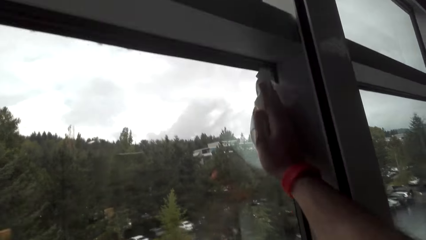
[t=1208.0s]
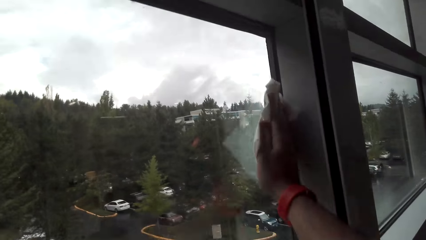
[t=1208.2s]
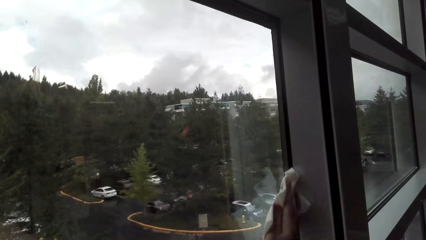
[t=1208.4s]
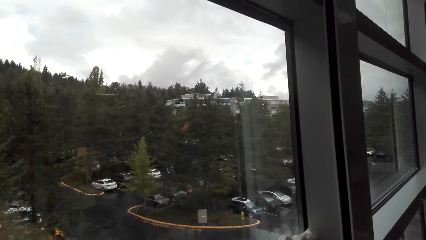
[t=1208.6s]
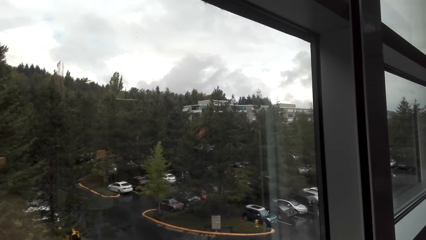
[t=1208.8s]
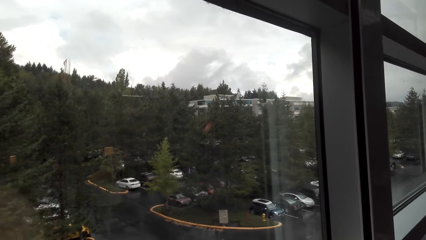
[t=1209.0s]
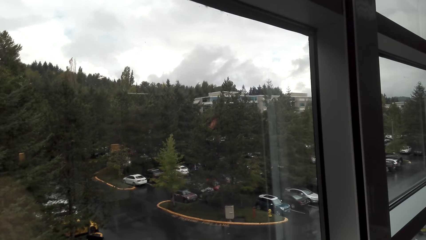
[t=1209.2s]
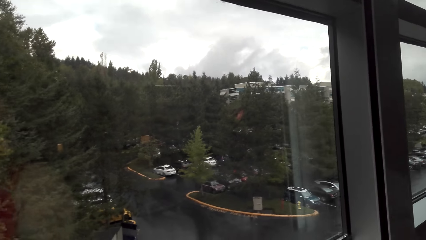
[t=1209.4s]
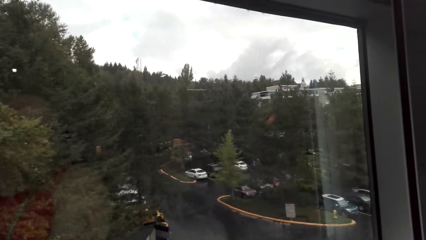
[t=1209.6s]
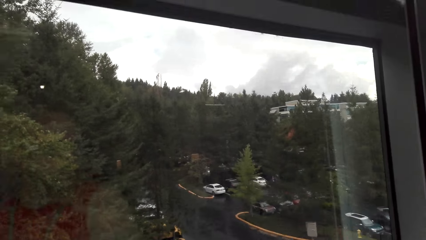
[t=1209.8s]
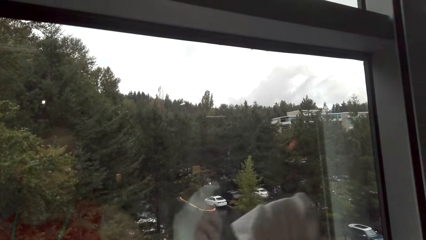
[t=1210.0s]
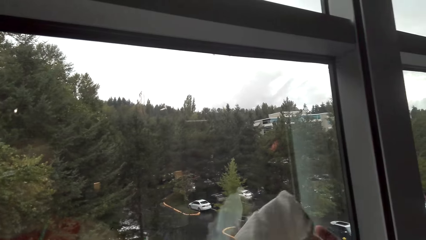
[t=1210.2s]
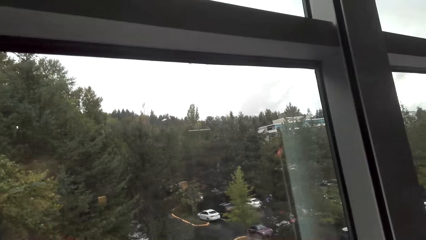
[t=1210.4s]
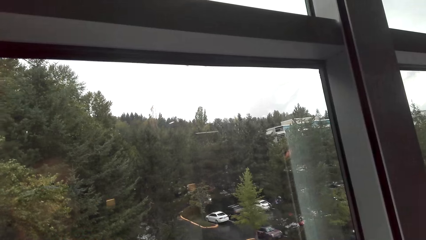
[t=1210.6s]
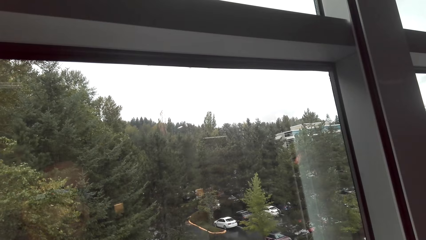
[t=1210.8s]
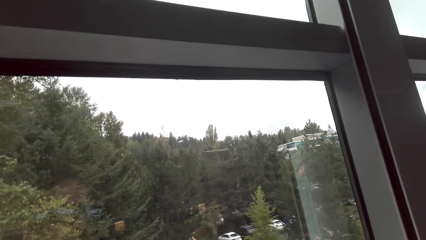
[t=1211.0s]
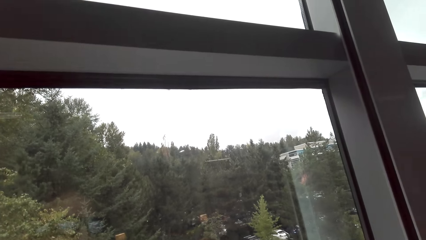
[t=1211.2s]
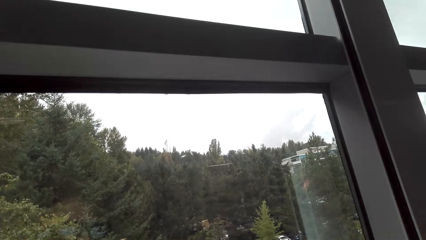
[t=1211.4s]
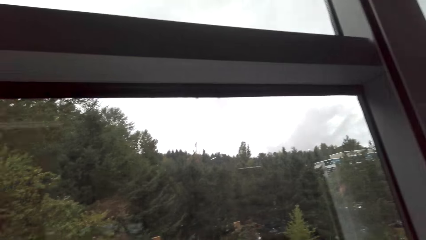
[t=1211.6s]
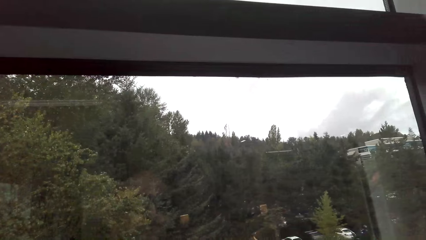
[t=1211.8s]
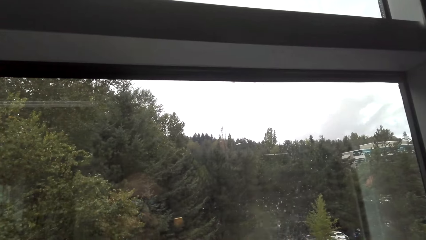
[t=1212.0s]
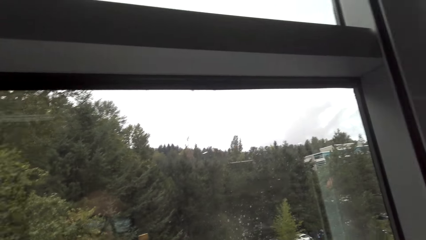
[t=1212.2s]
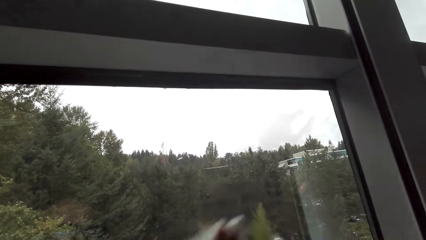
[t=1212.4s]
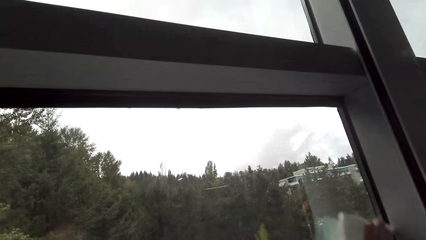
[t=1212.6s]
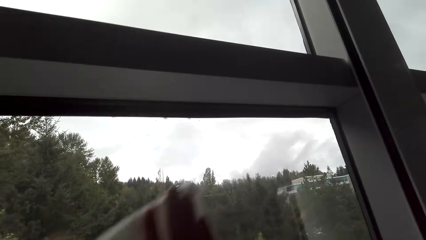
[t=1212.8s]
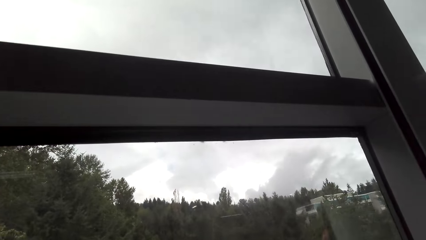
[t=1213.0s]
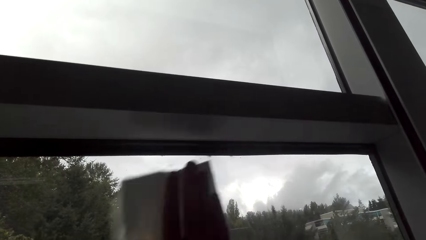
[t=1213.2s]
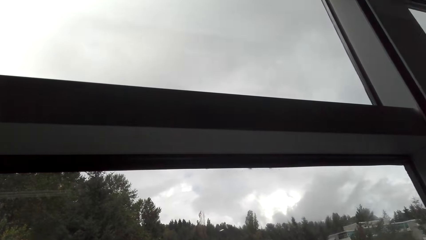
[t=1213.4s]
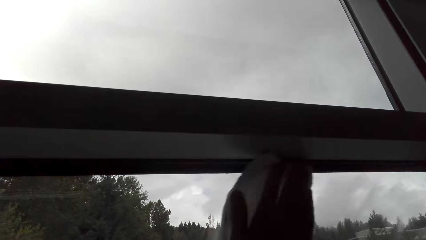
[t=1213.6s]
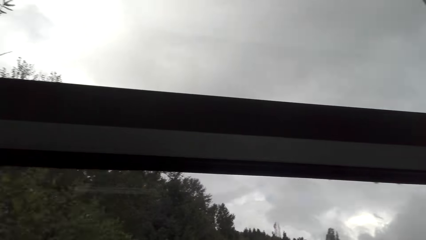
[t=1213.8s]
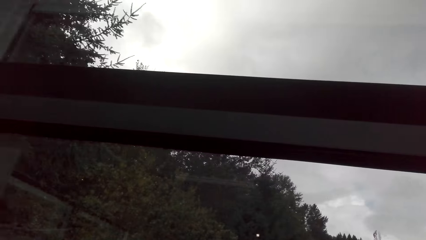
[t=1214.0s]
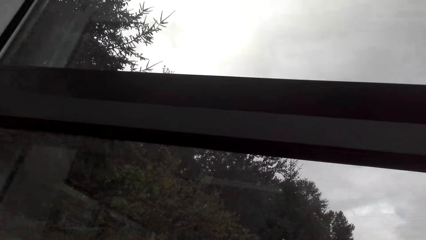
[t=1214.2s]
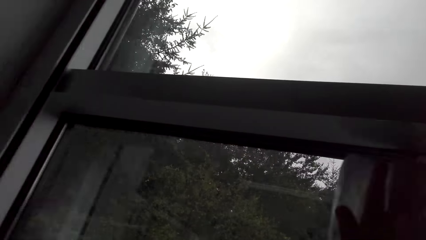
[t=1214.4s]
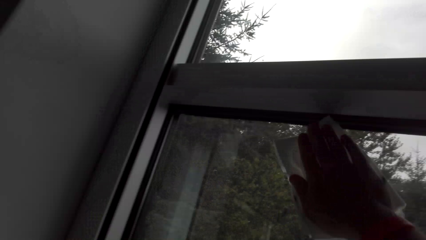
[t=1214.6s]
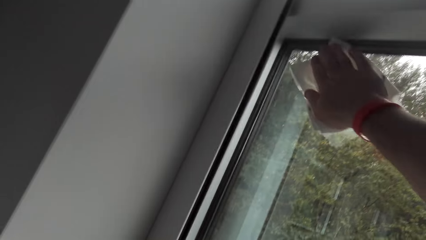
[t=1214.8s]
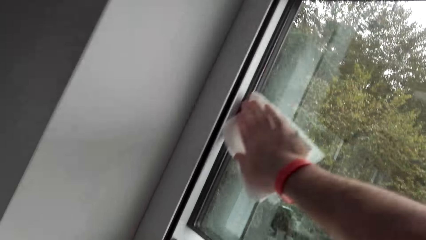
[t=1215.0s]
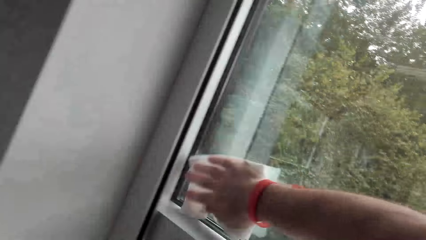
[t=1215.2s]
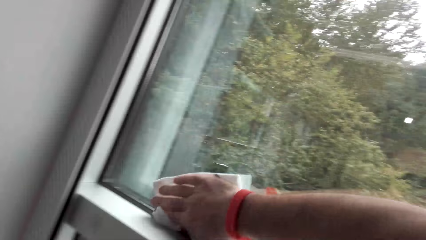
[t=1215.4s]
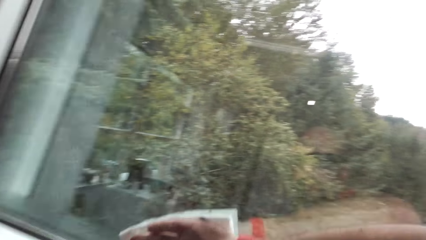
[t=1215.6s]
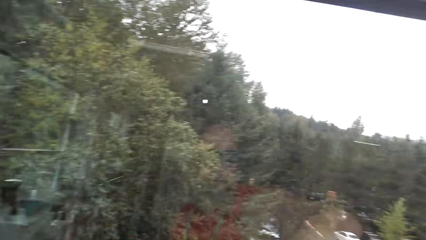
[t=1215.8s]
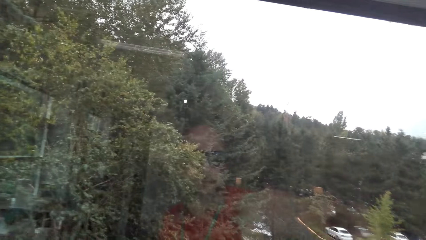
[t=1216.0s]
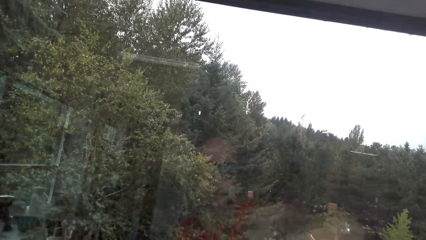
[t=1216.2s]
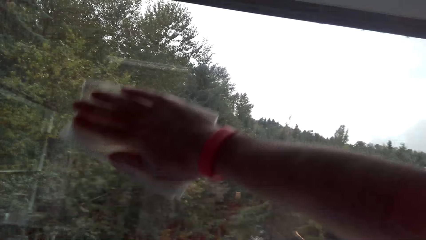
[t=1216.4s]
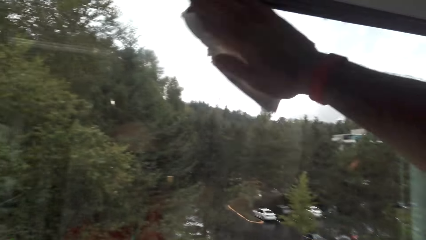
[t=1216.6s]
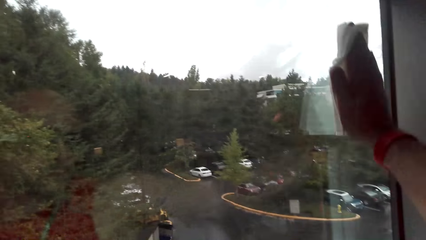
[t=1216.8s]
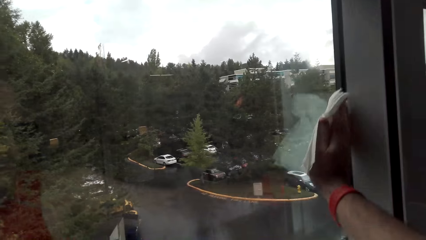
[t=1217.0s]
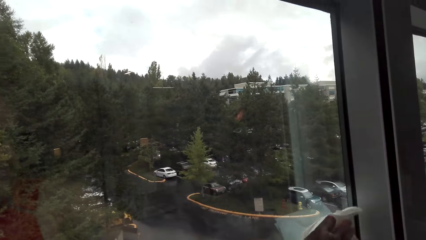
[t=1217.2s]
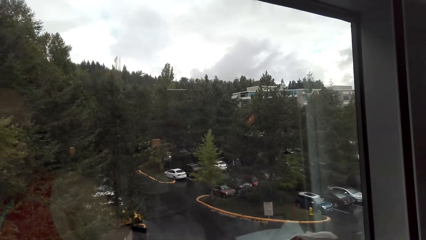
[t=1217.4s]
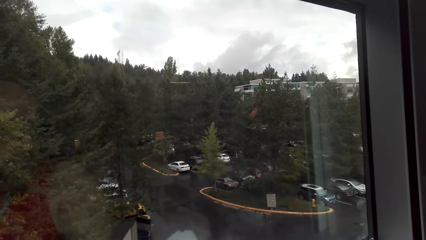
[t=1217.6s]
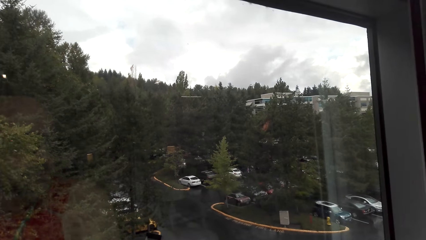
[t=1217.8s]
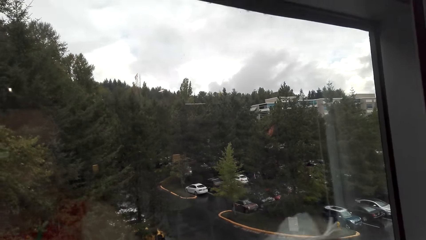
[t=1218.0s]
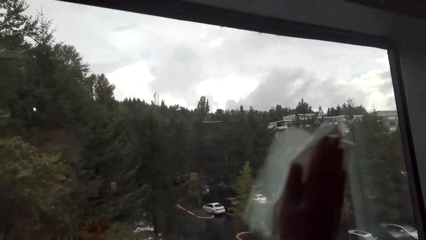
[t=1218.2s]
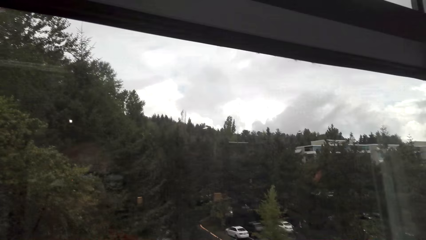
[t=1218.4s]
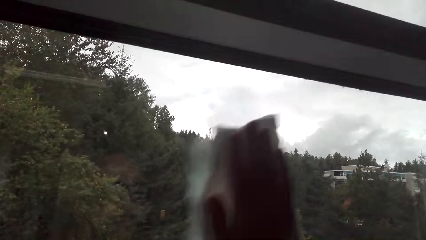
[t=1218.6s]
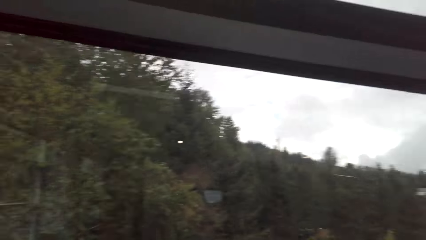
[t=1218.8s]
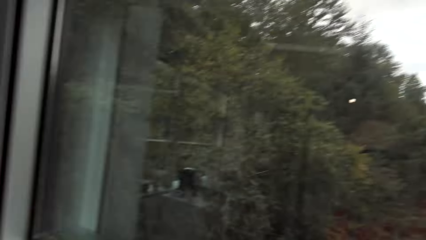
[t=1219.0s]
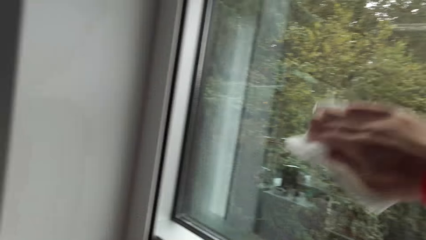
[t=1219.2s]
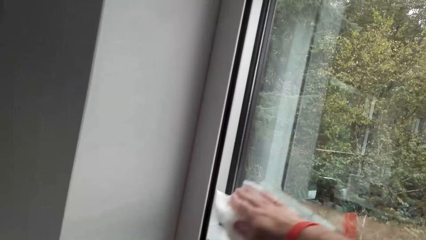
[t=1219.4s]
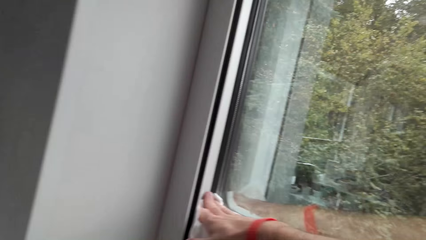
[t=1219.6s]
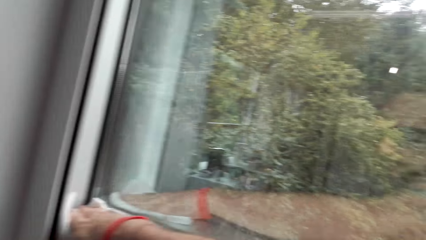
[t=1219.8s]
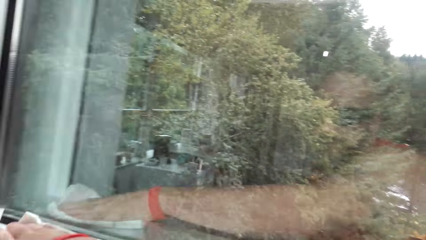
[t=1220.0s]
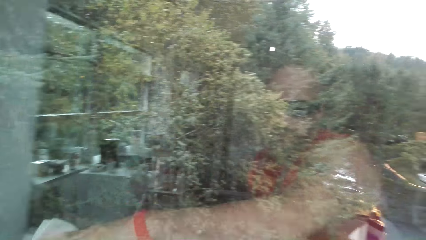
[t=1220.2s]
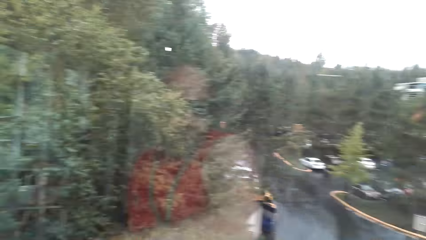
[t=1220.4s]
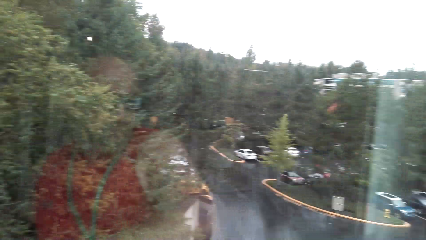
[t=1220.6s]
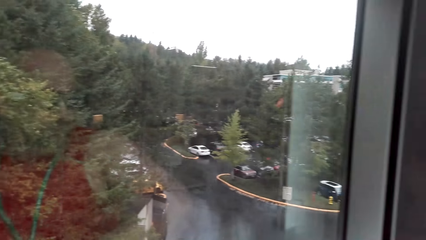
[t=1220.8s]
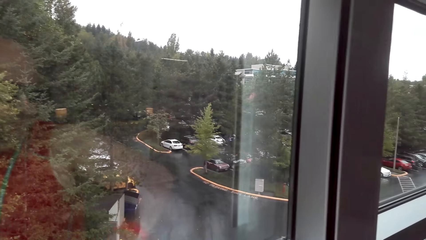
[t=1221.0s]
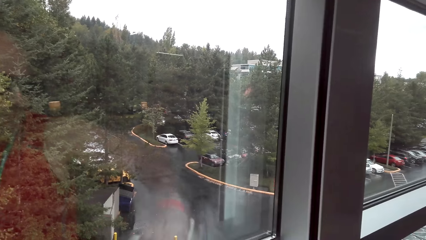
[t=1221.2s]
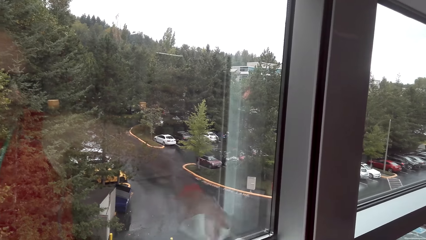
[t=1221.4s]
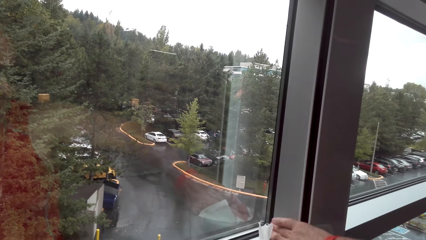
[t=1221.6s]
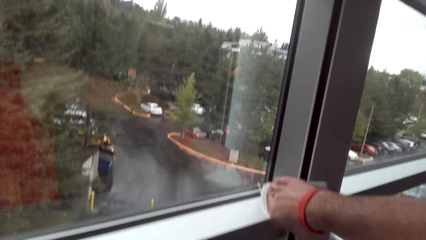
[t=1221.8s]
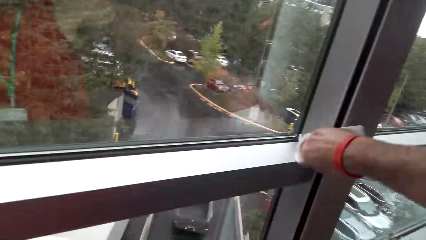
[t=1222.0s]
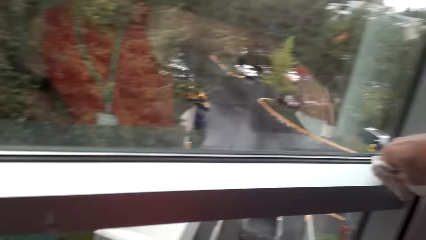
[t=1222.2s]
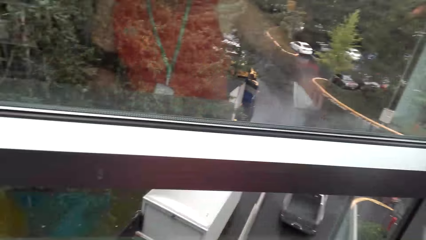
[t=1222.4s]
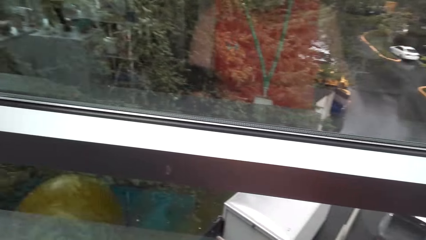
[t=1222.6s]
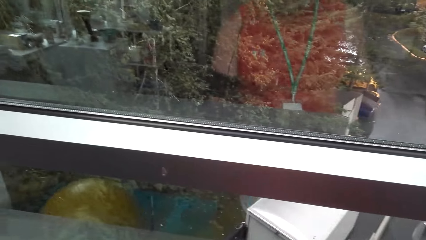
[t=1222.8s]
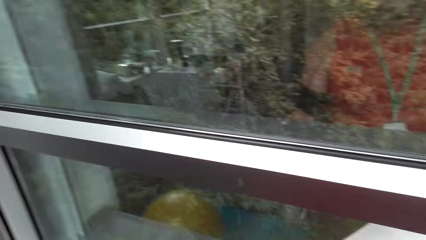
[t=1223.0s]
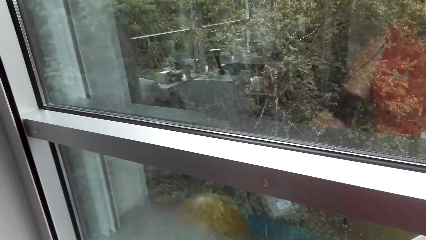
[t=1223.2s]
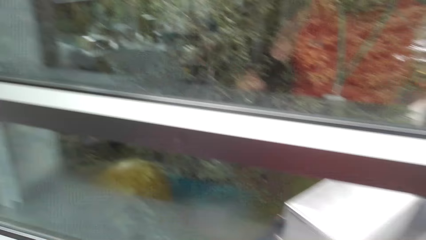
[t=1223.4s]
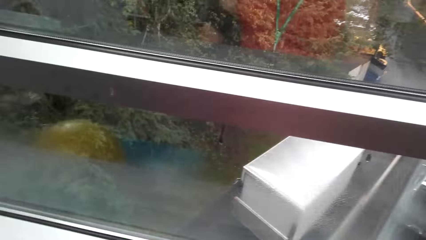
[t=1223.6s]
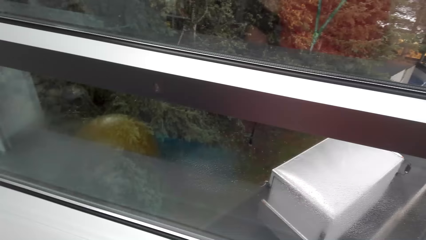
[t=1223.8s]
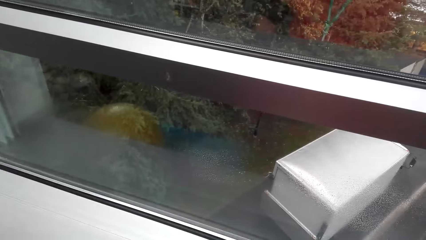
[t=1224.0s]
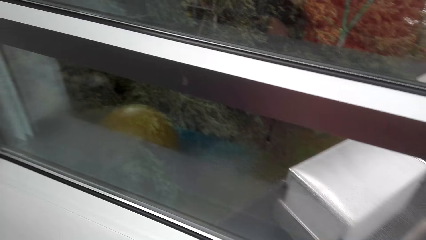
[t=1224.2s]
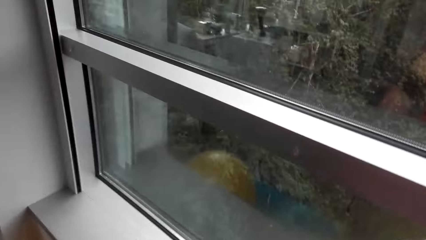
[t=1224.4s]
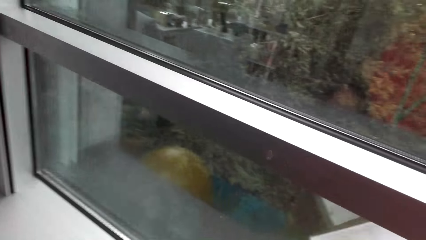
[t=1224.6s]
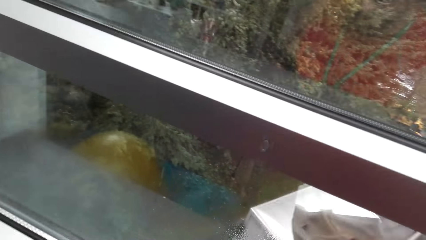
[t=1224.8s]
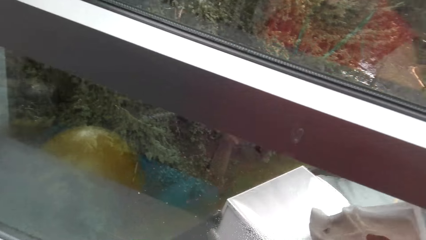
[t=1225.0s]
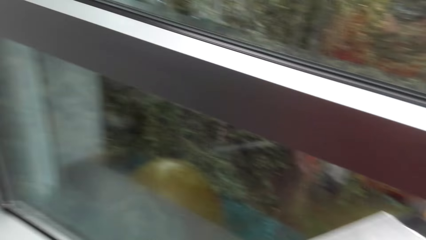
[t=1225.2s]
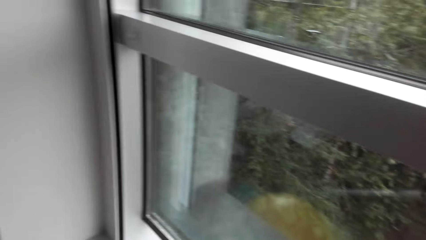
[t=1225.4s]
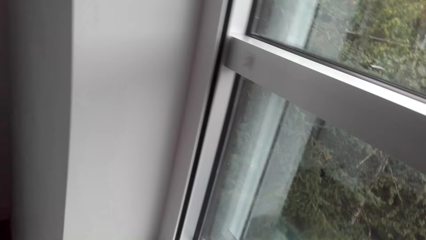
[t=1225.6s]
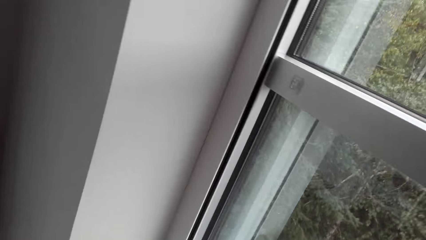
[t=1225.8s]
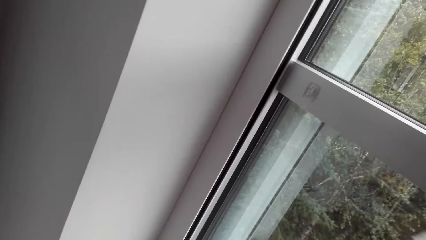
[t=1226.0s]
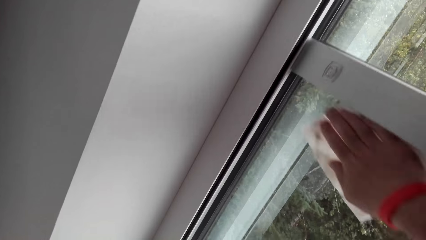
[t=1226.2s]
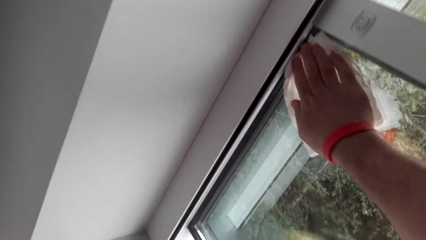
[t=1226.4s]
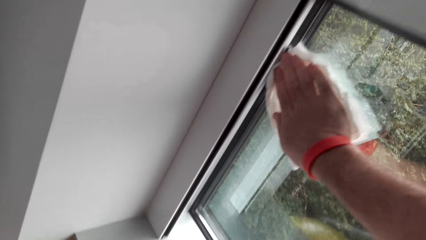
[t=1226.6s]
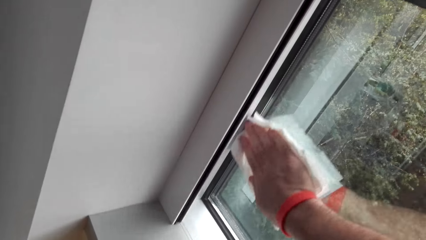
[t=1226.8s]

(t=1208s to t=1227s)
The camera wearer sprays detergent. They wipe the window pane. They spray detergent. They wipe the window pane.
